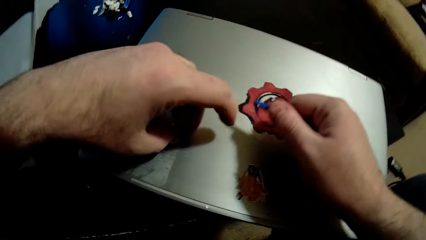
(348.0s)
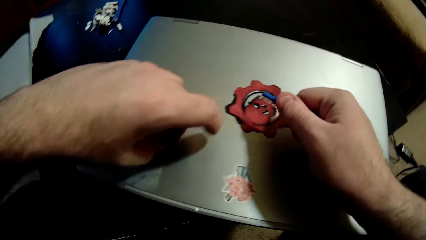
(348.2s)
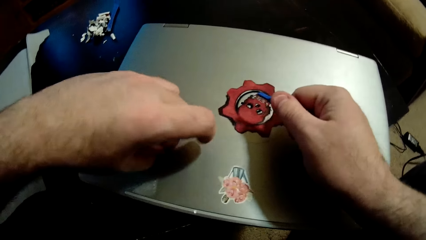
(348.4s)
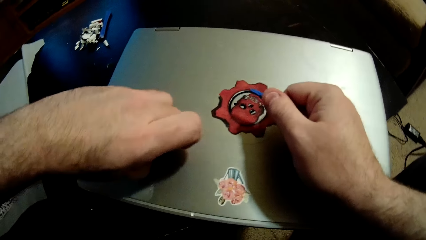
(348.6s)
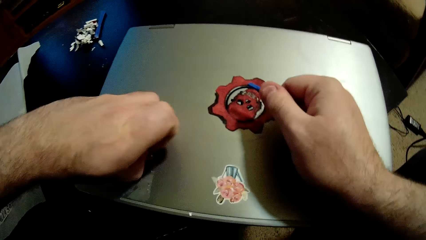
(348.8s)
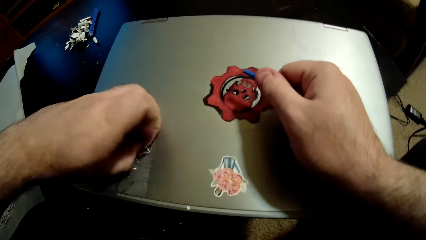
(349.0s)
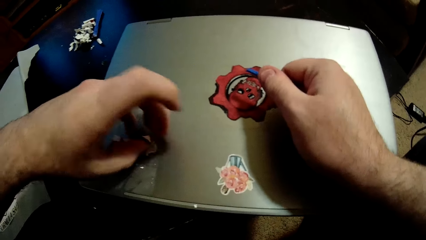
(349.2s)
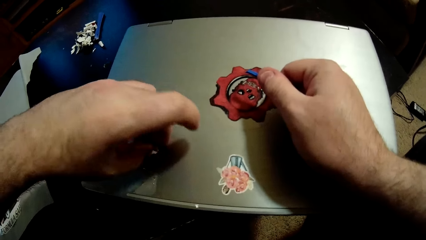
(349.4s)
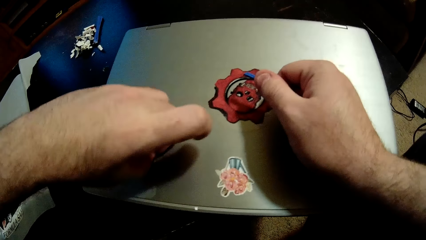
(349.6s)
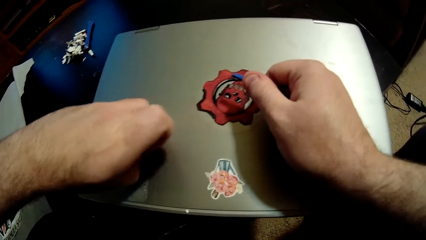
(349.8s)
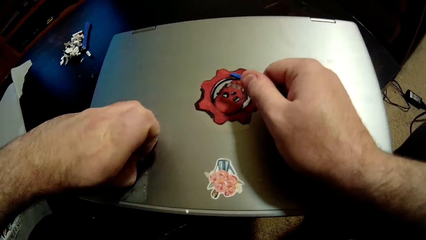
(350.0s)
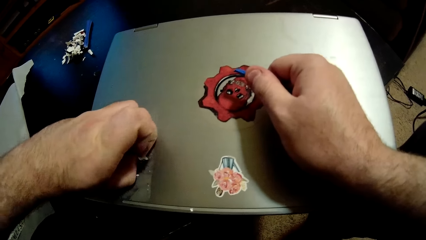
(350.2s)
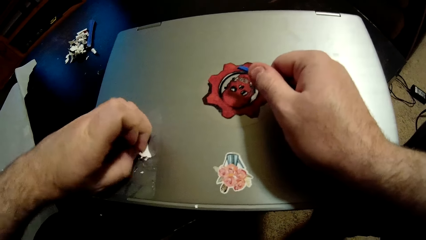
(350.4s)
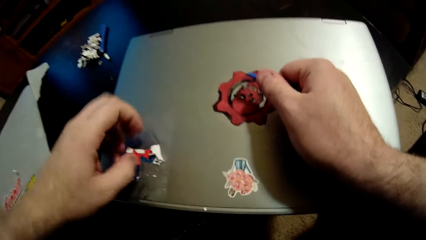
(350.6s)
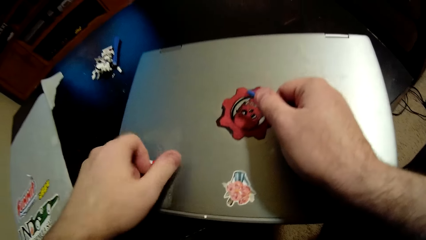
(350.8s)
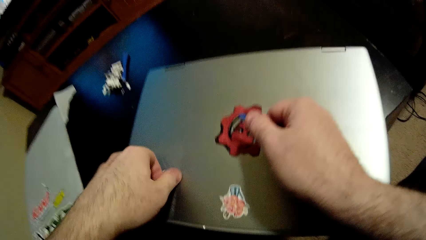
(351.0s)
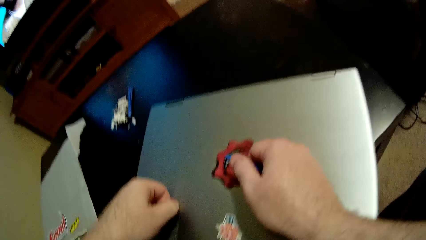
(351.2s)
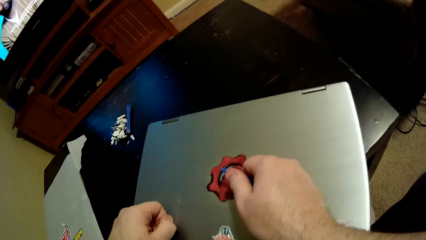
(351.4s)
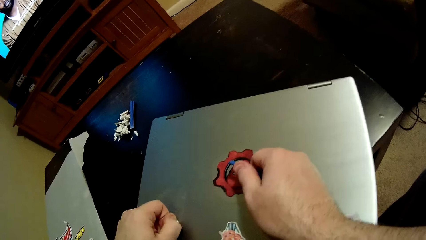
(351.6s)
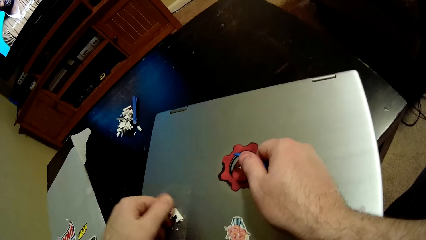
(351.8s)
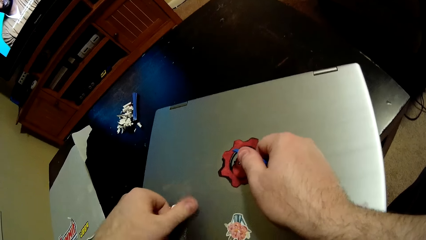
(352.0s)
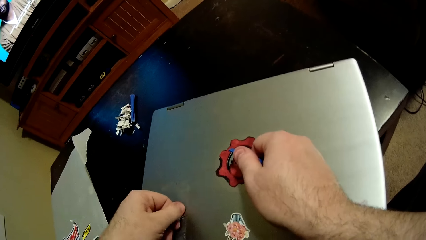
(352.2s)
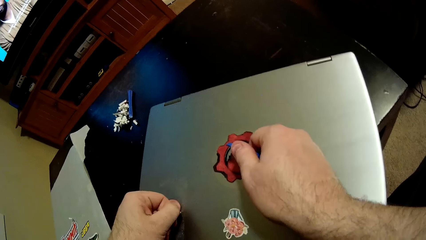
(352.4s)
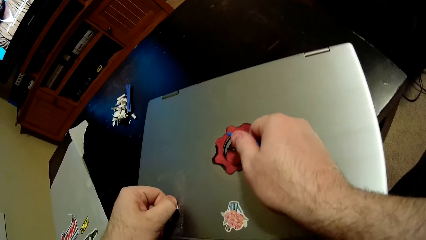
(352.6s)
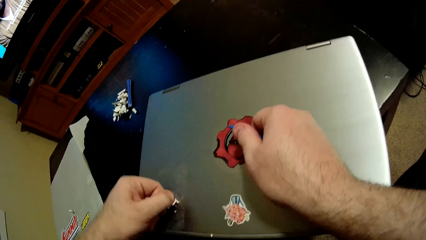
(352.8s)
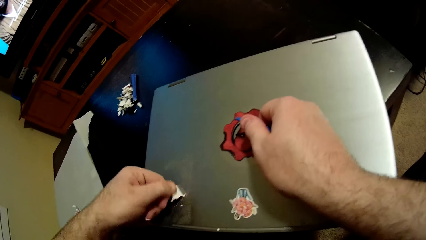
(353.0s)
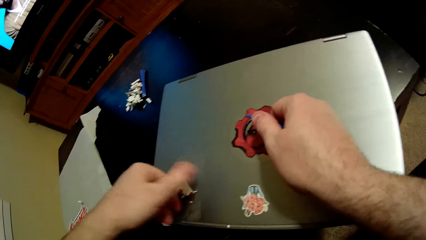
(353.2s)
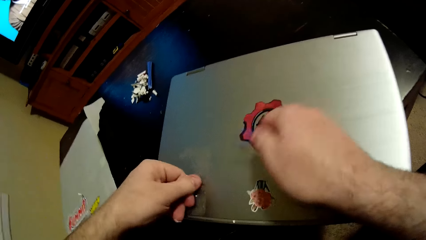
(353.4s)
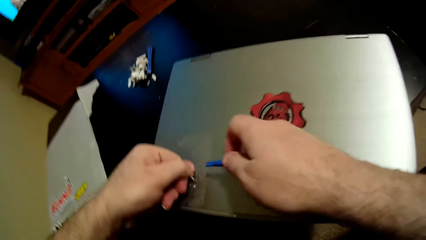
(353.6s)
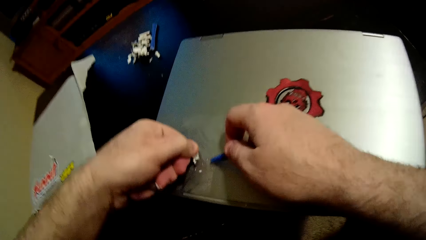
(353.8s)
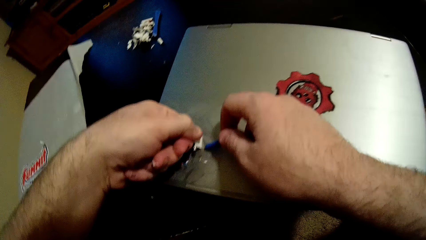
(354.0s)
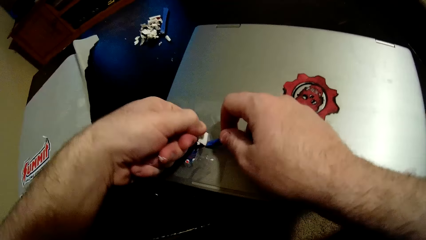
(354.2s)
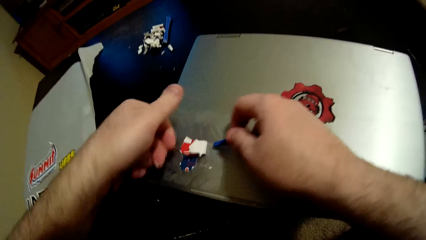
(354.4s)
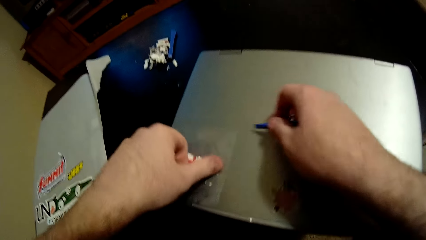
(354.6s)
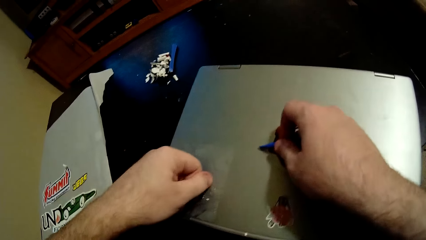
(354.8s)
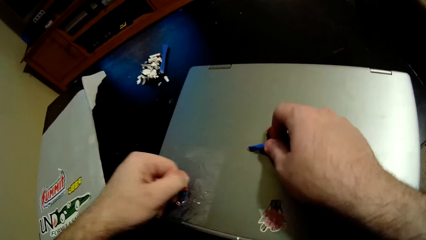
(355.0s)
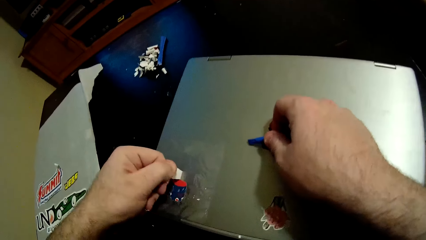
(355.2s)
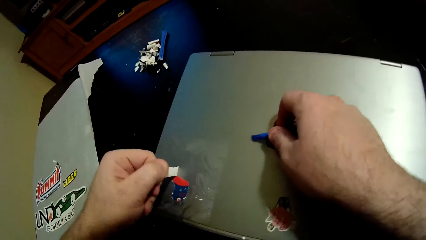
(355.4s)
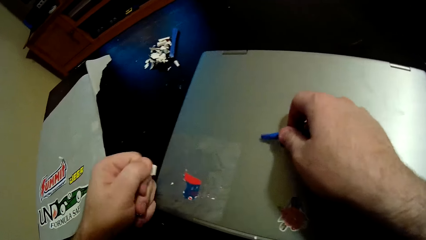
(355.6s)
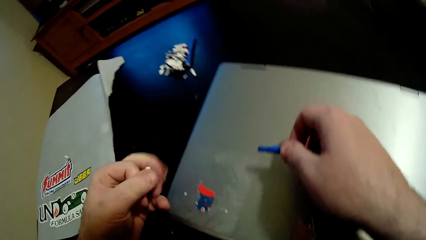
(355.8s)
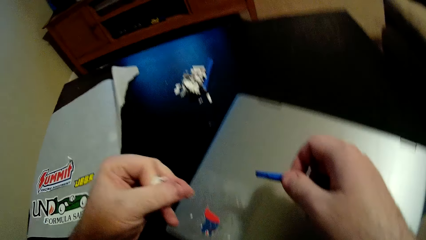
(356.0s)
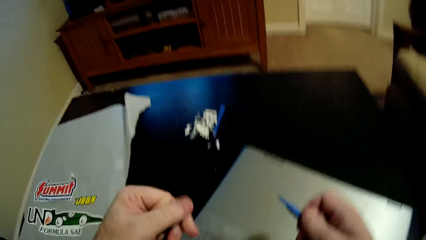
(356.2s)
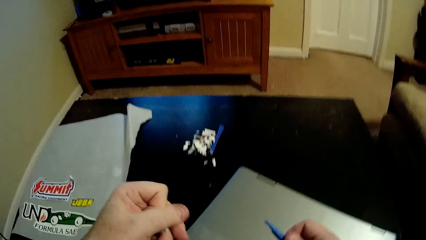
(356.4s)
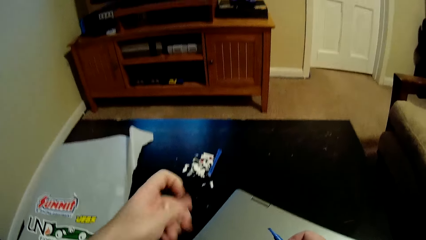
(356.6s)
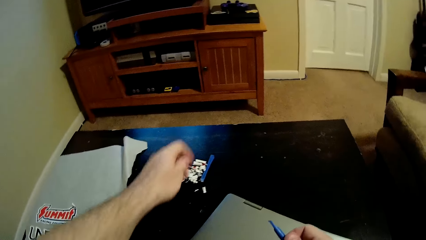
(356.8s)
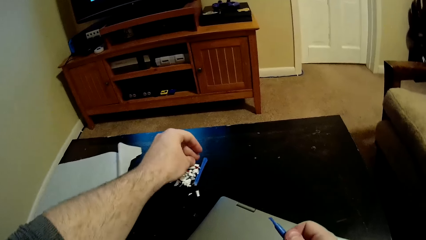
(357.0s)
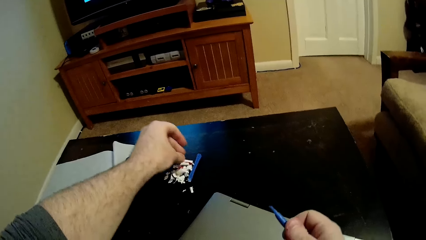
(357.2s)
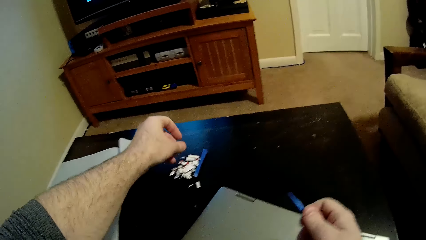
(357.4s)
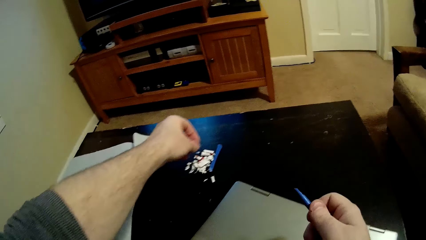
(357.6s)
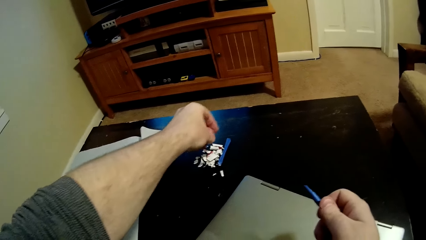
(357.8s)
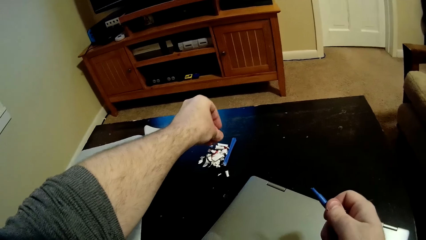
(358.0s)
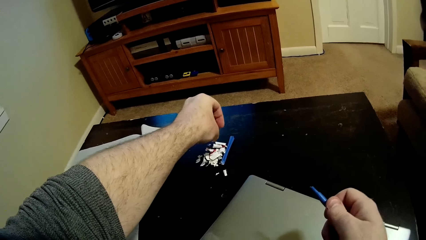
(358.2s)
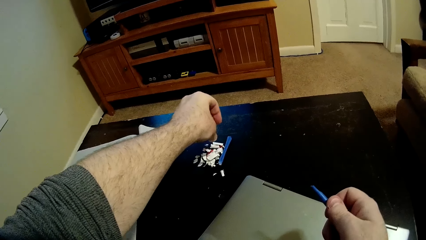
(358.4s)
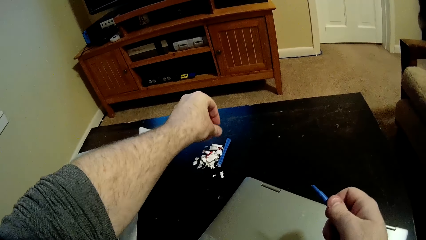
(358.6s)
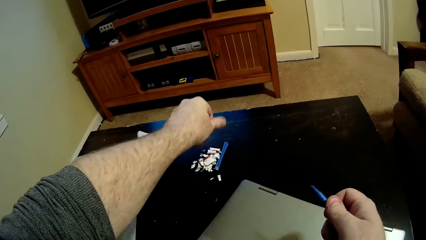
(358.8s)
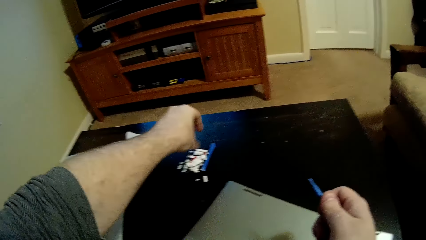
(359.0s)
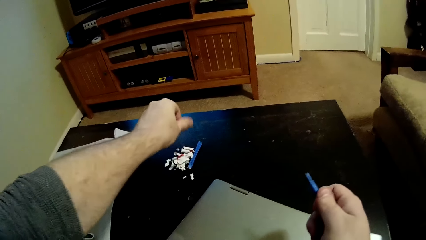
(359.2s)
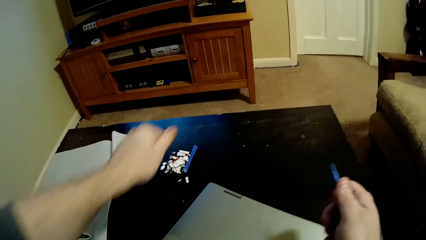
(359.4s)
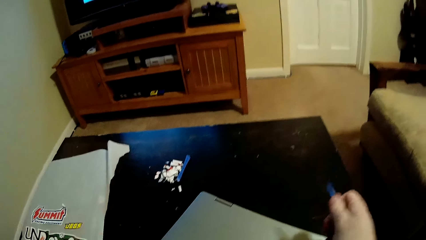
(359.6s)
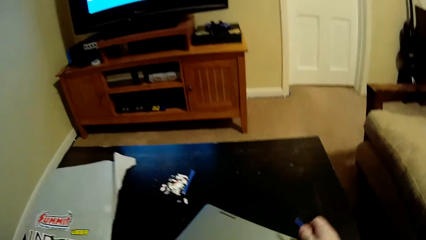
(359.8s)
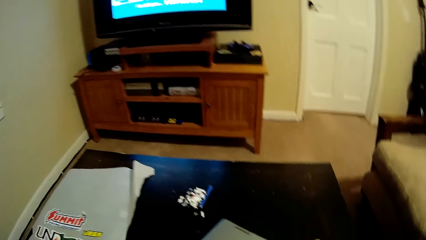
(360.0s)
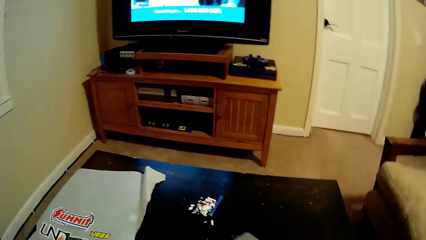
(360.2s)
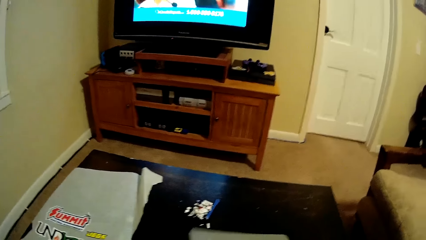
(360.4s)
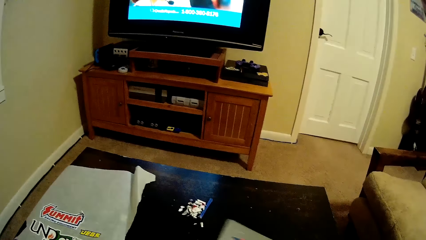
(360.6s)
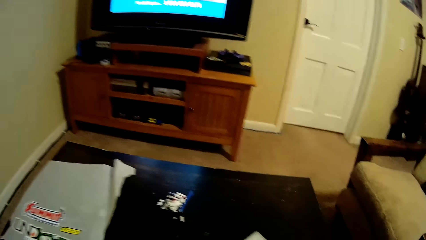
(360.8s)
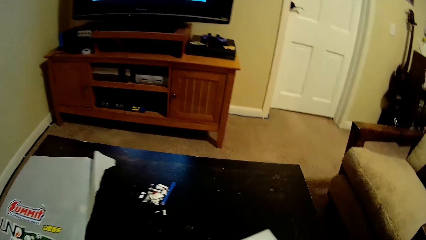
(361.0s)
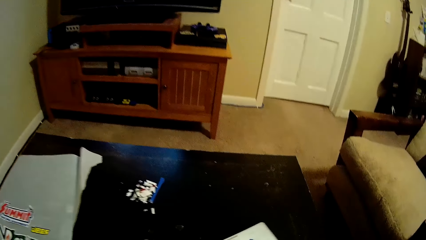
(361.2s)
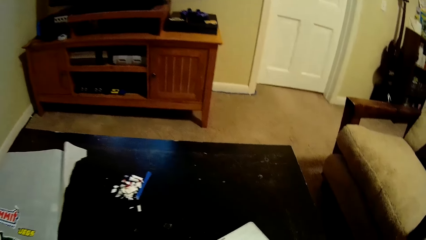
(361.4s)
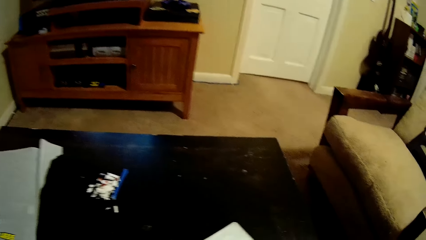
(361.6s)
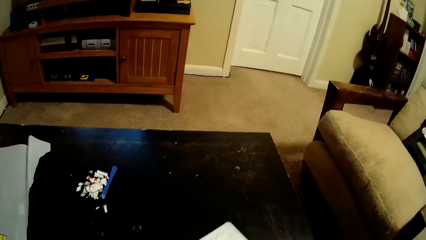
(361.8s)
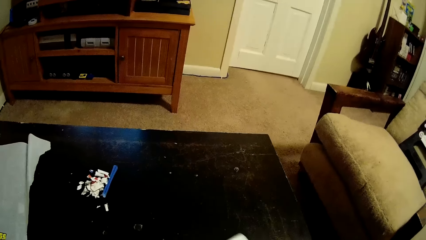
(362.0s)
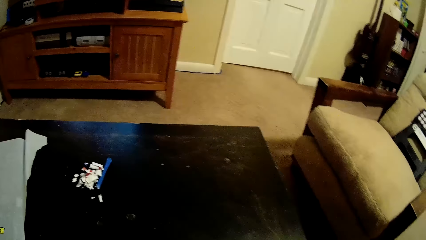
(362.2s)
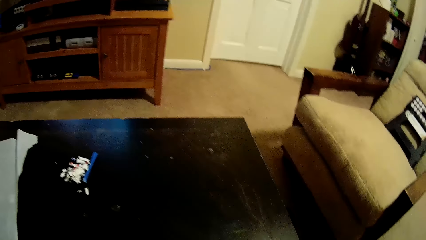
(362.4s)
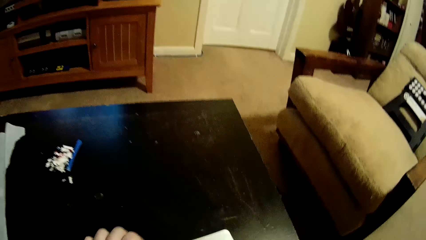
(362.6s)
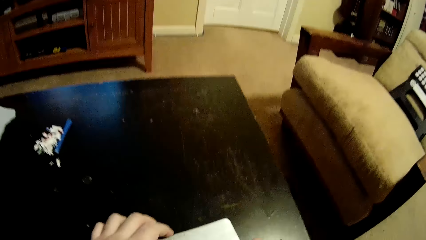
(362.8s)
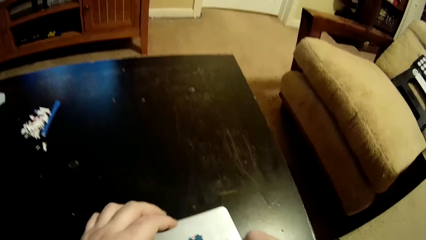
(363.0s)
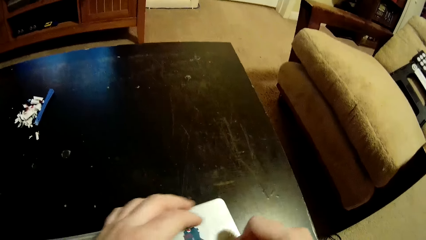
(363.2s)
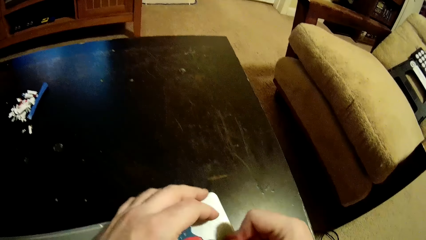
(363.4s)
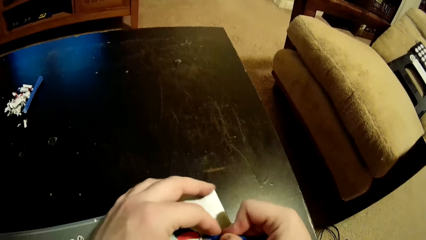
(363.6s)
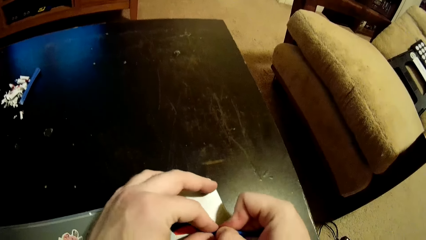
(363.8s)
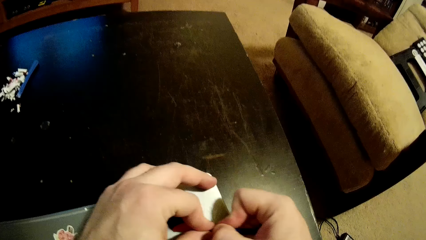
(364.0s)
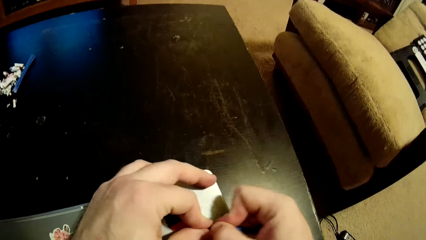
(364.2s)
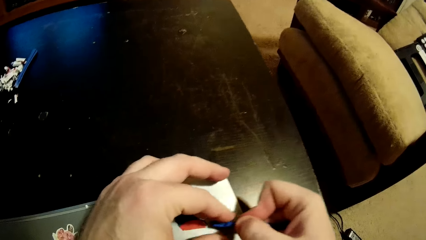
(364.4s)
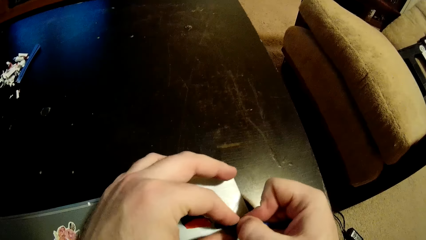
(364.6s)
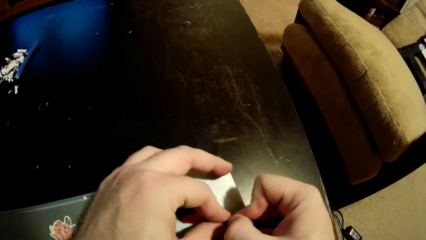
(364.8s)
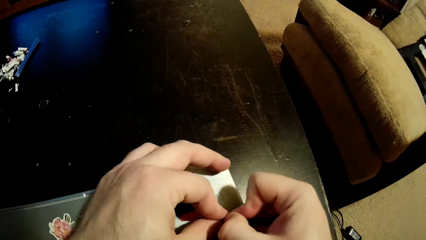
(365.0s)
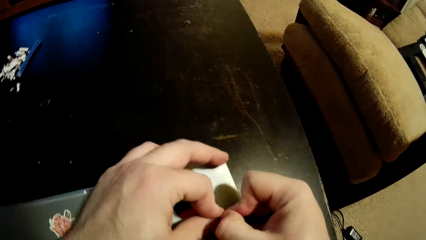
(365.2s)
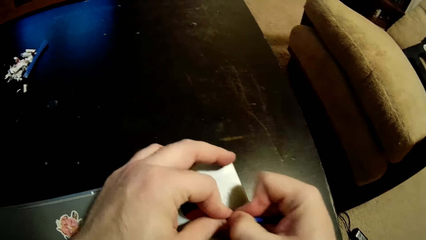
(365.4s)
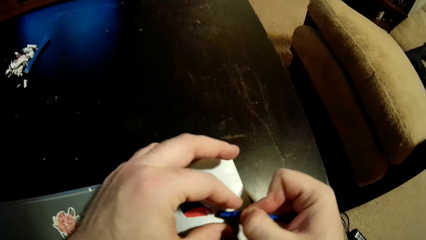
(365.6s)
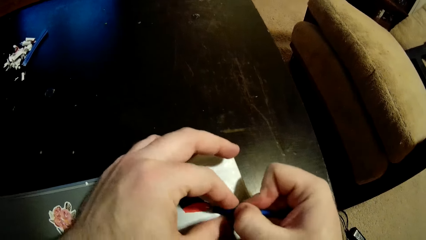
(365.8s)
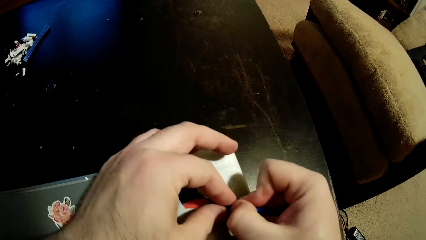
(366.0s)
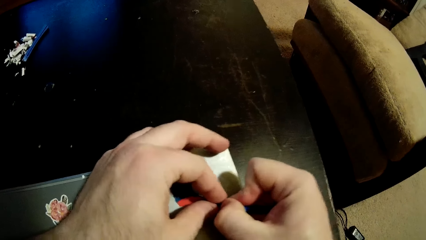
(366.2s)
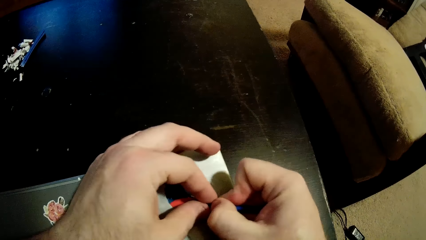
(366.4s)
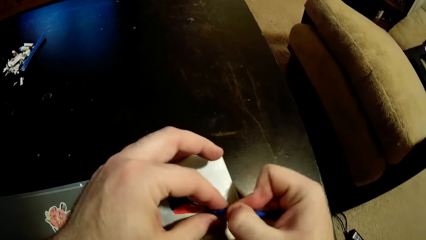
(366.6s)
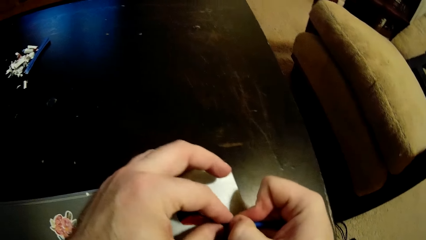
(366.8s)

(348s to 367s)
The camera wearer pulls the sticker from the laptop with his left hand. He throws a piece of sticker on the table. He turns the laptop. He scrapes the sticker on the laptop with a sticker scraper. He removes the sticker on the laptop.
